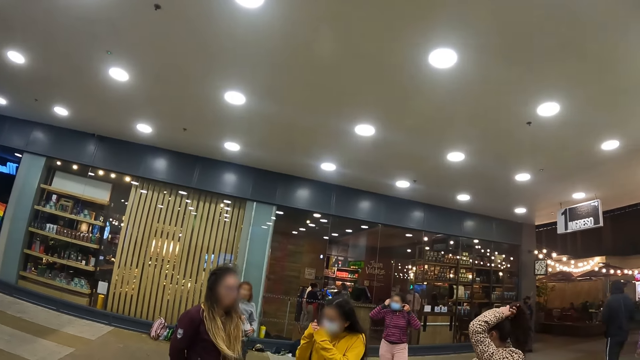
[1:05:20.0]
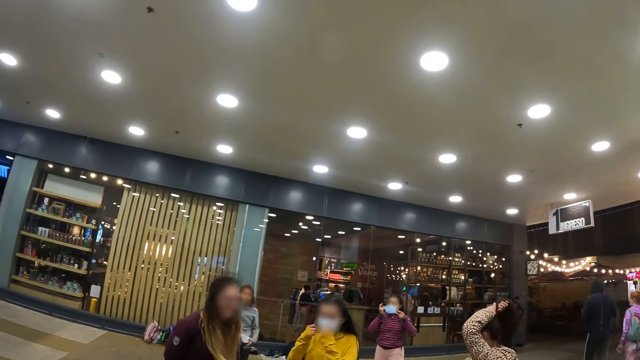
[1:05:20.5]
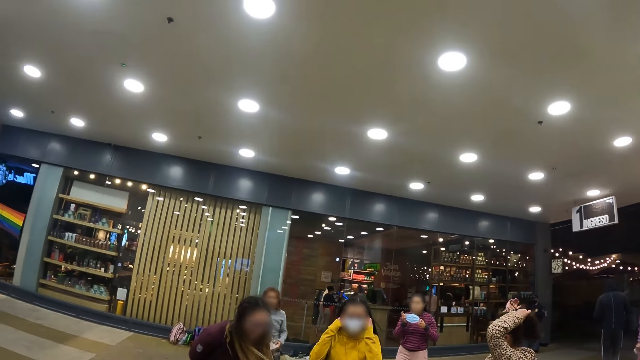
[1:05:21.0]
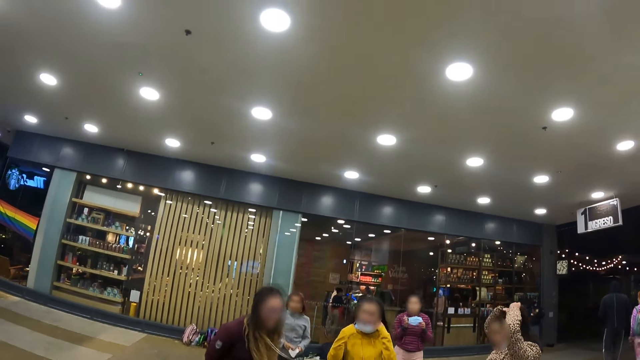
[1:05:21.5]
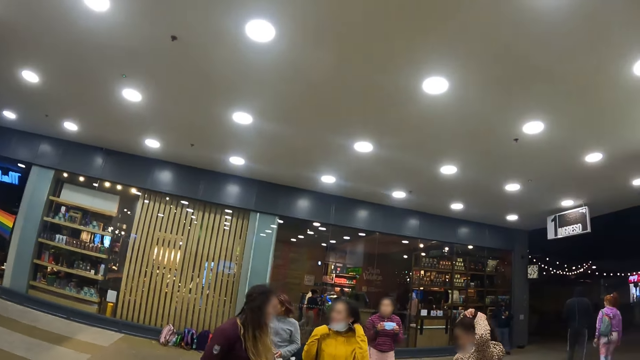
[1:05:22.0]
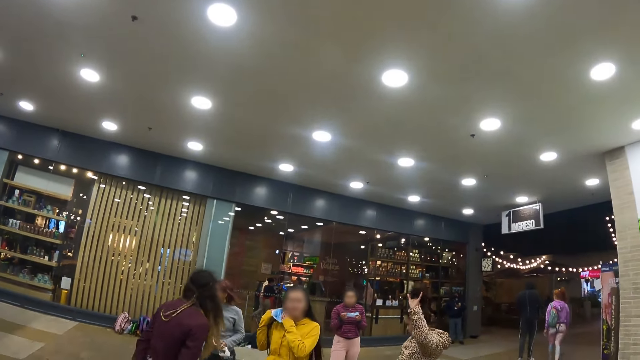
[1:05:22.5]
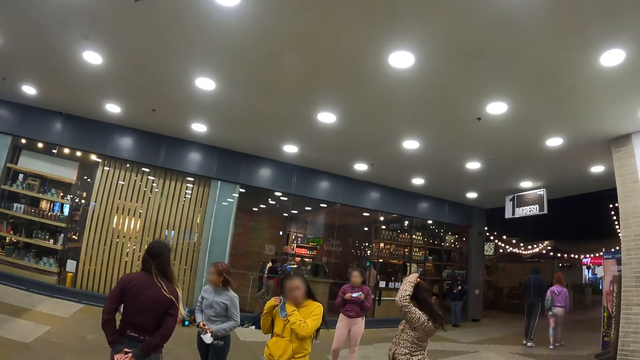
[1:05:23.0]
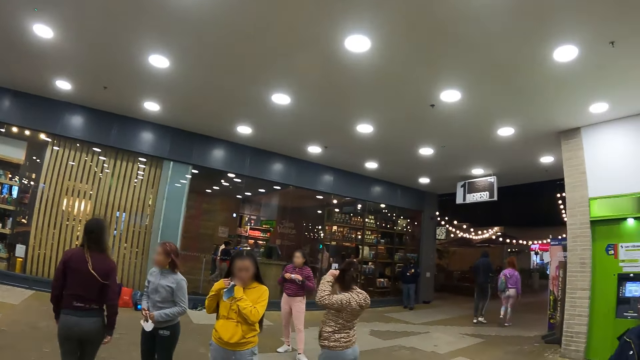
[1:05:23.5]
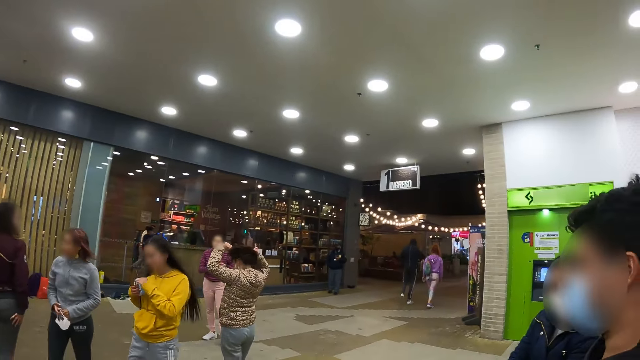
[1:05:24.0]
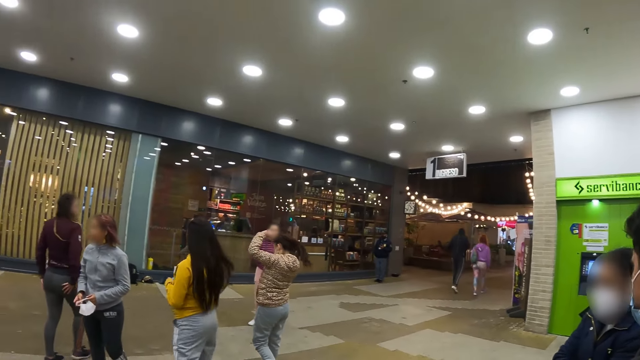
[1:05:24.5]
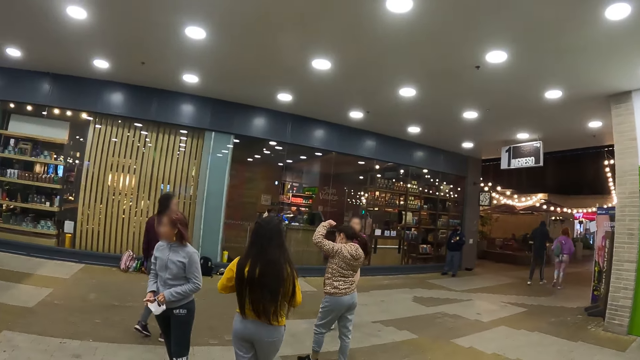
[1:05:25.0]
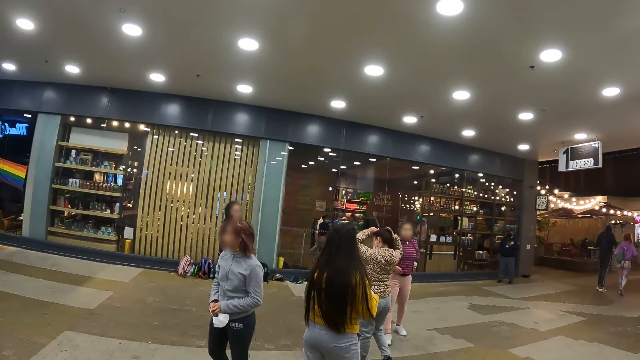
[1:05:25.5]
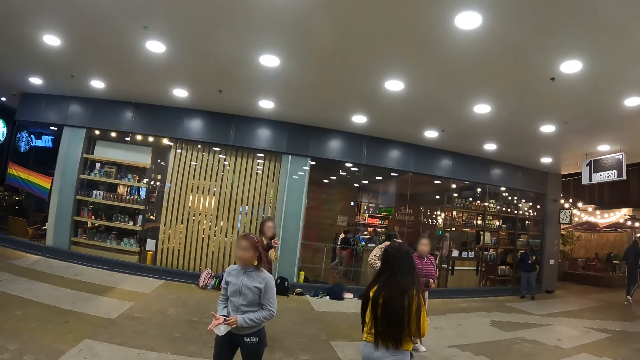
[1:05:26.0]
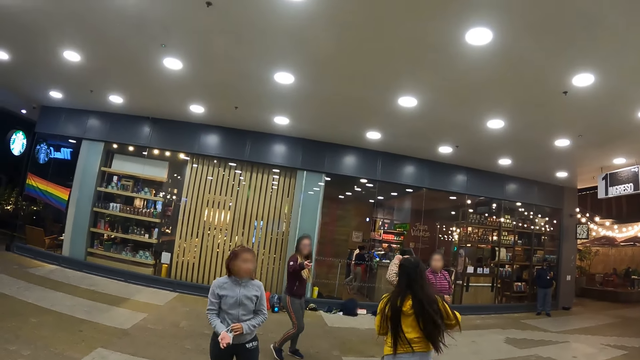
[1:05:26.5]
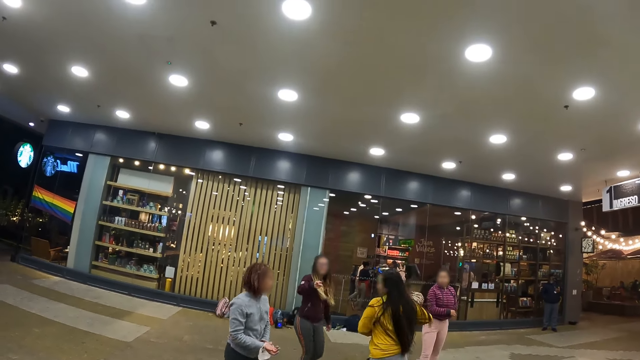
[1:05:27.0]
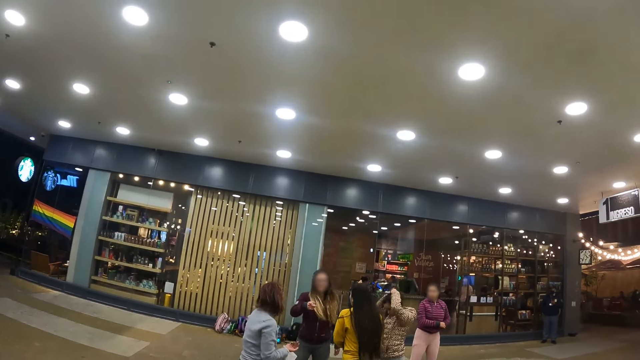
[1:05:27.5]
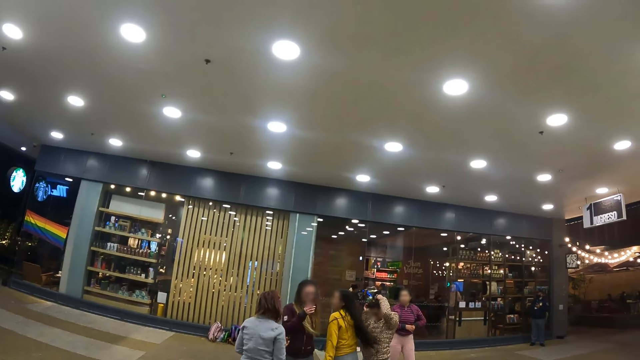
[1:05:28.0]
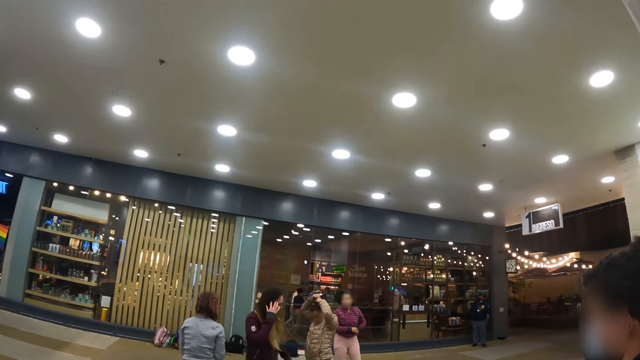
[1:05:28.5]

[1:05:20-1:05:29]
The camera wearer looks around the restaurant. They look at the women.

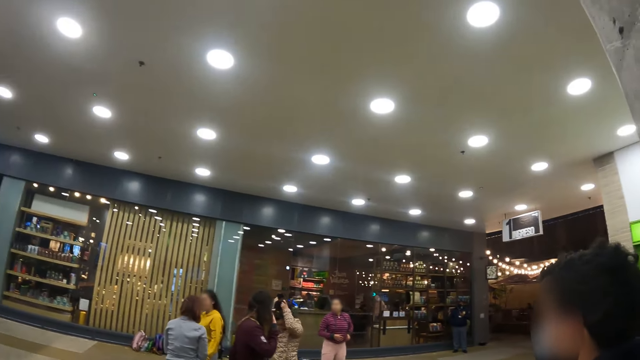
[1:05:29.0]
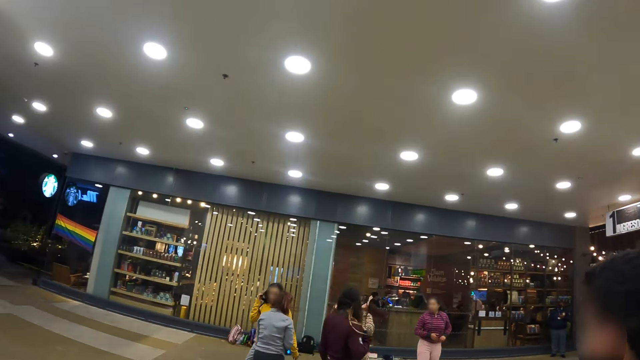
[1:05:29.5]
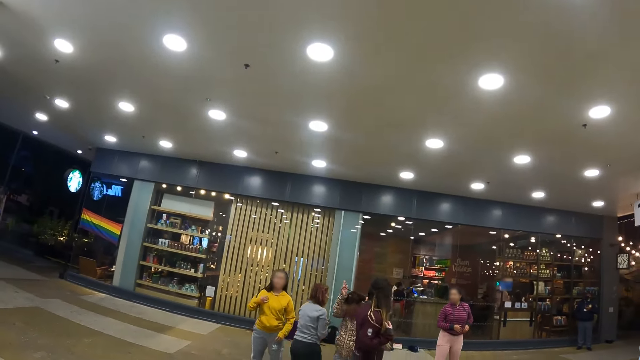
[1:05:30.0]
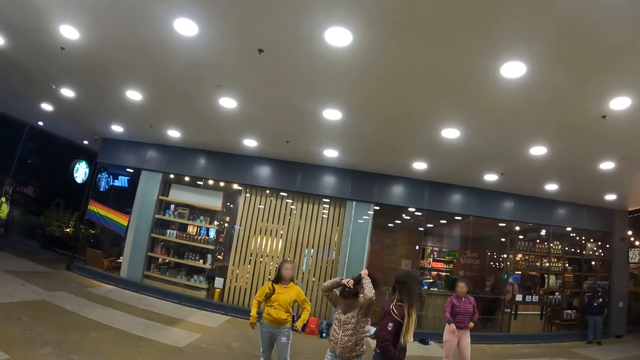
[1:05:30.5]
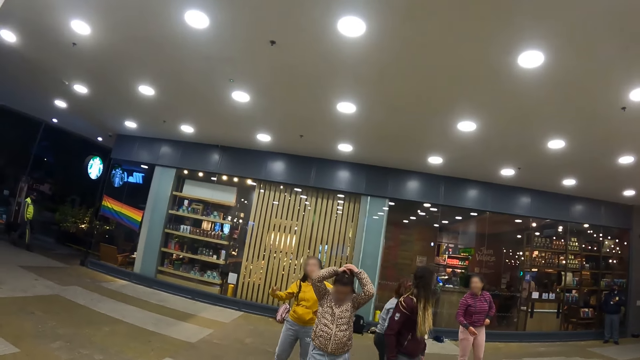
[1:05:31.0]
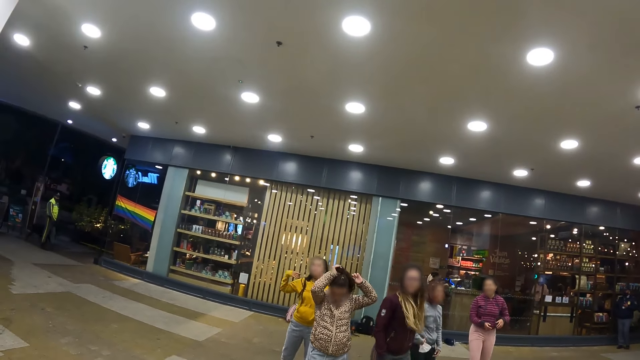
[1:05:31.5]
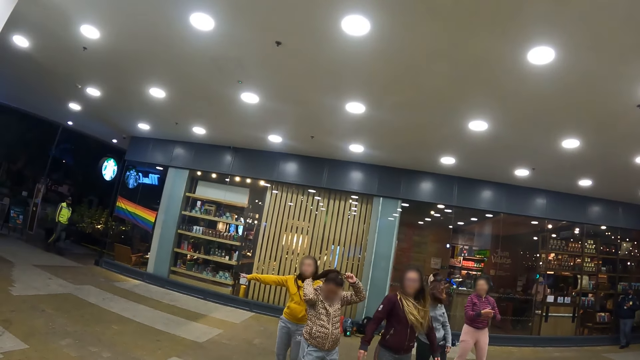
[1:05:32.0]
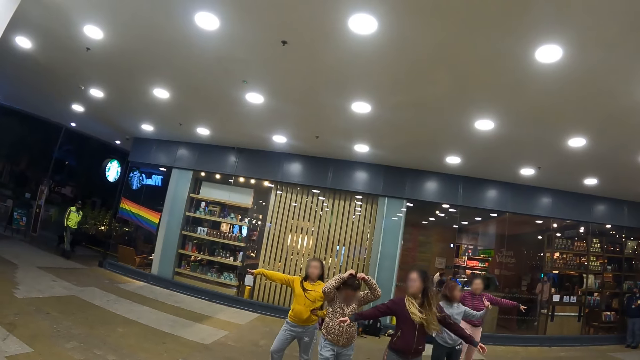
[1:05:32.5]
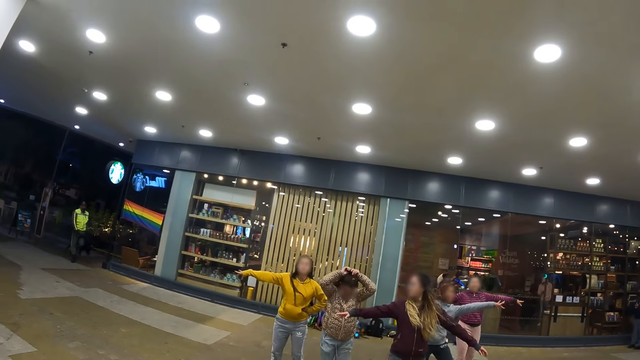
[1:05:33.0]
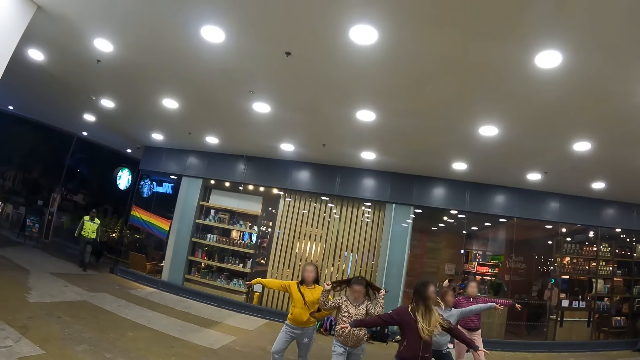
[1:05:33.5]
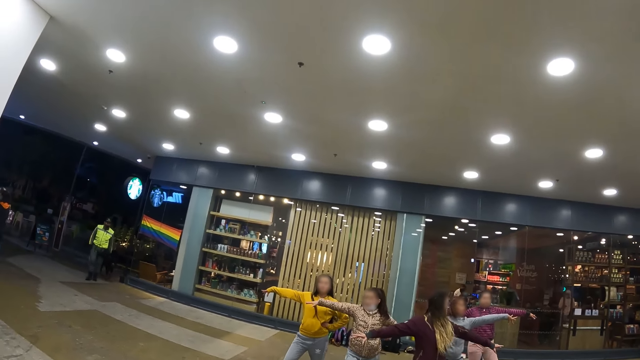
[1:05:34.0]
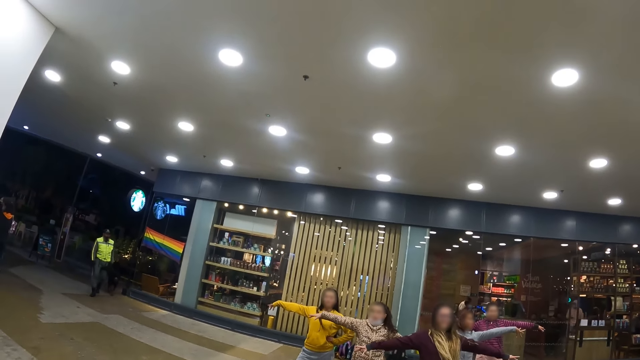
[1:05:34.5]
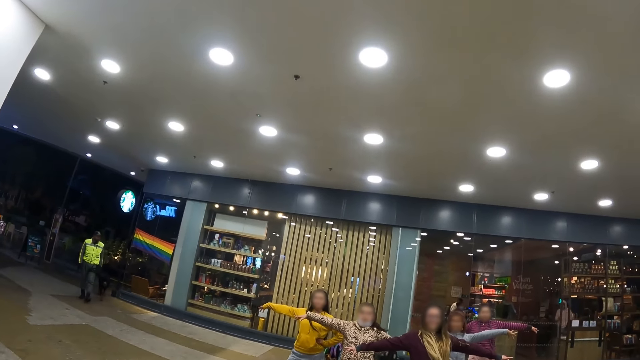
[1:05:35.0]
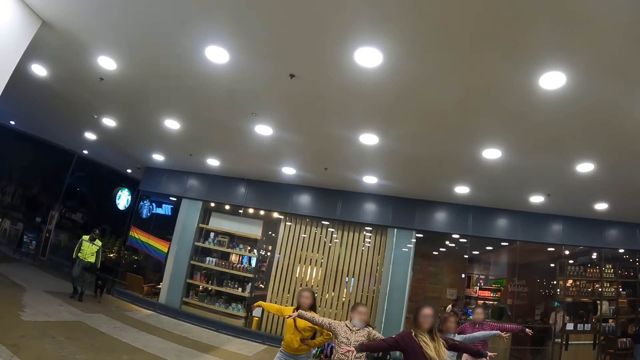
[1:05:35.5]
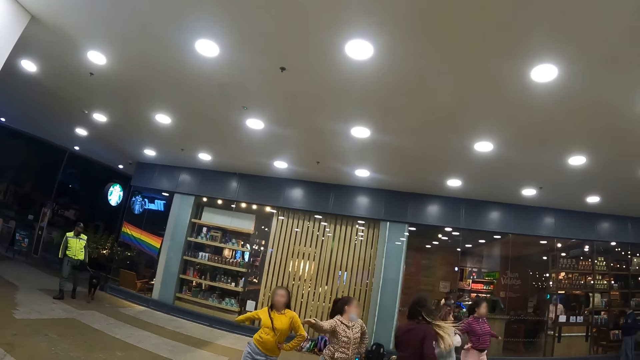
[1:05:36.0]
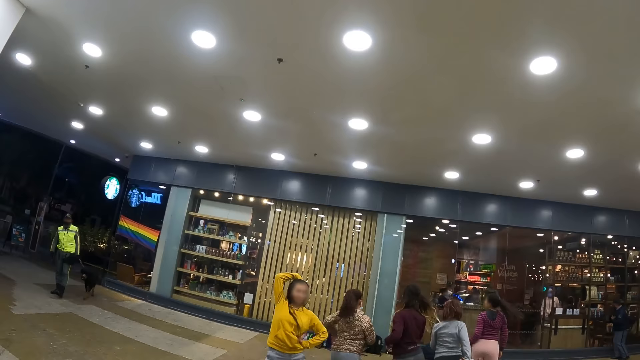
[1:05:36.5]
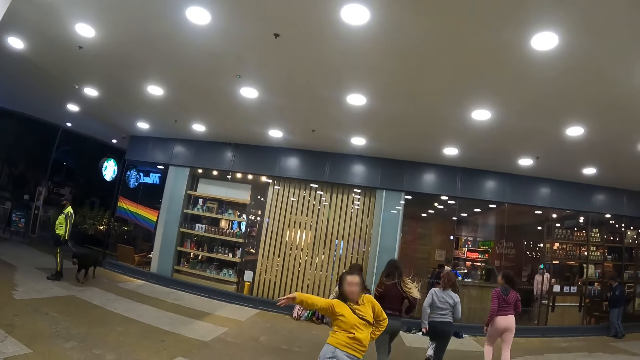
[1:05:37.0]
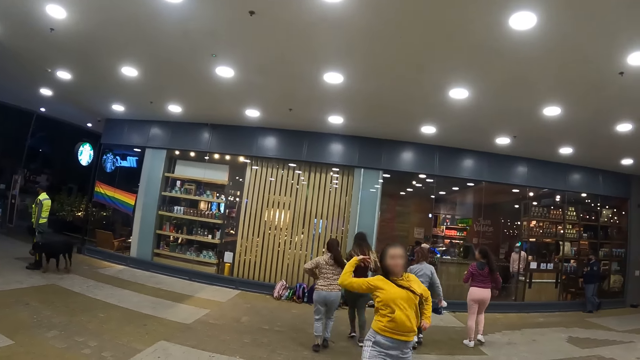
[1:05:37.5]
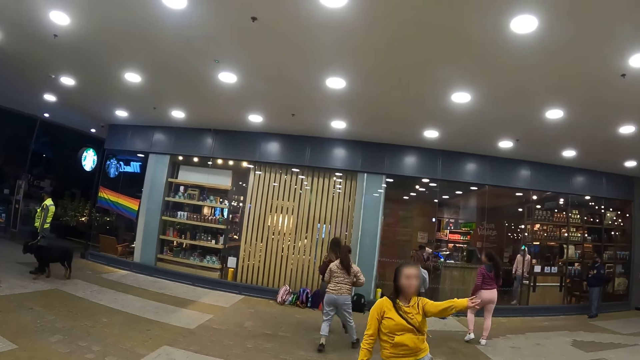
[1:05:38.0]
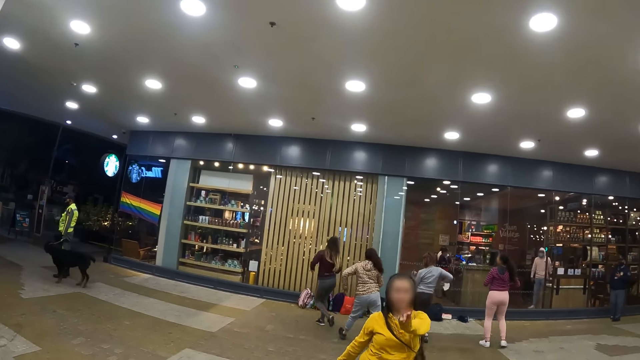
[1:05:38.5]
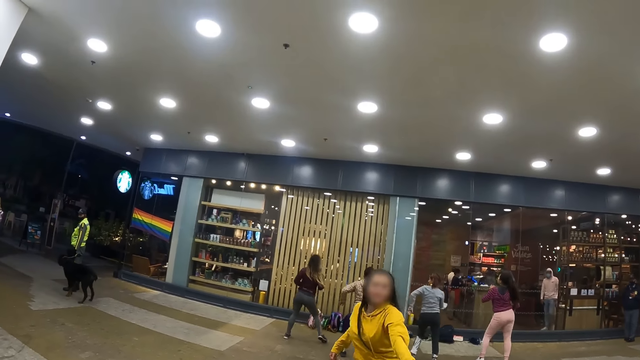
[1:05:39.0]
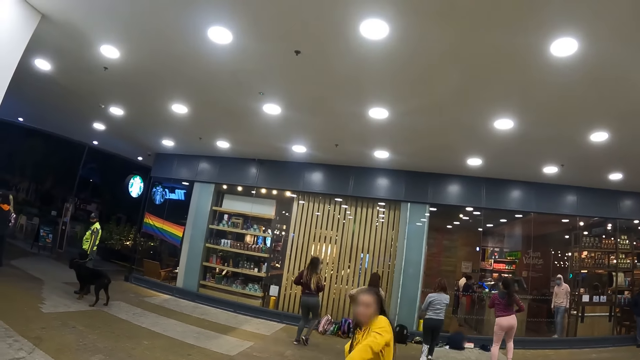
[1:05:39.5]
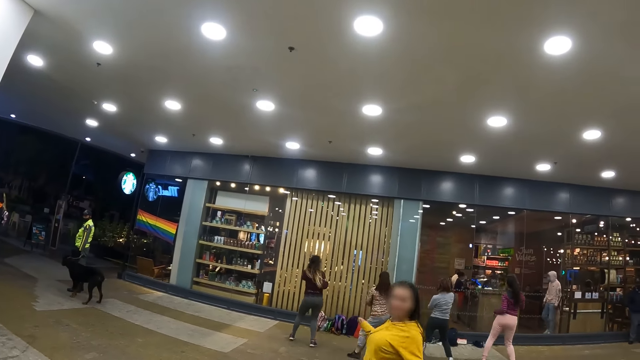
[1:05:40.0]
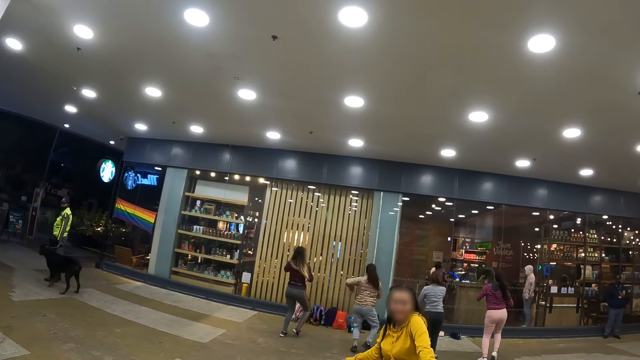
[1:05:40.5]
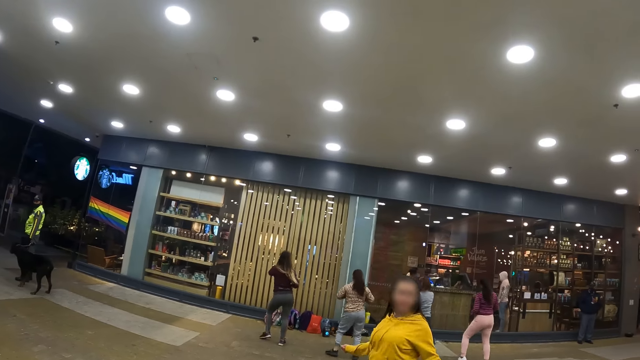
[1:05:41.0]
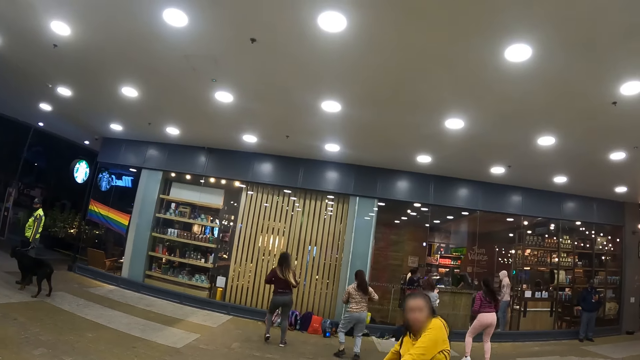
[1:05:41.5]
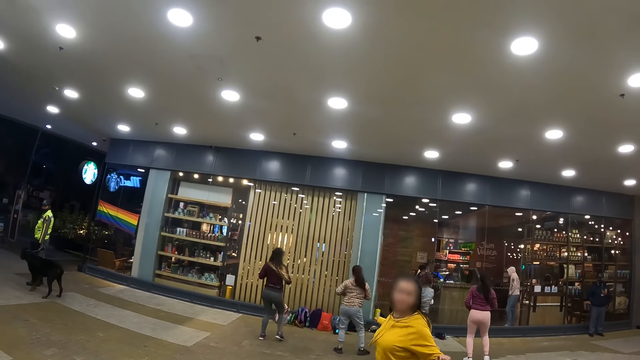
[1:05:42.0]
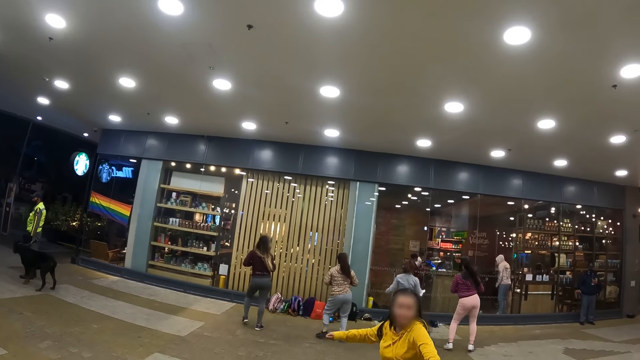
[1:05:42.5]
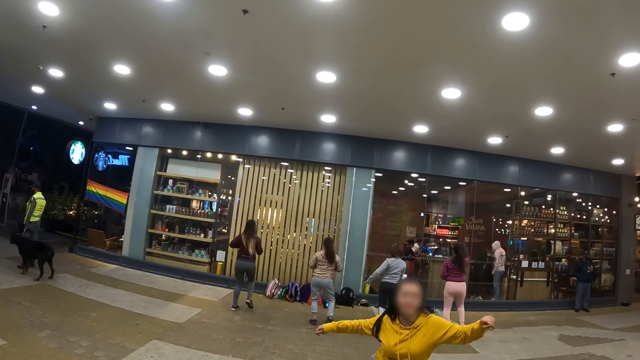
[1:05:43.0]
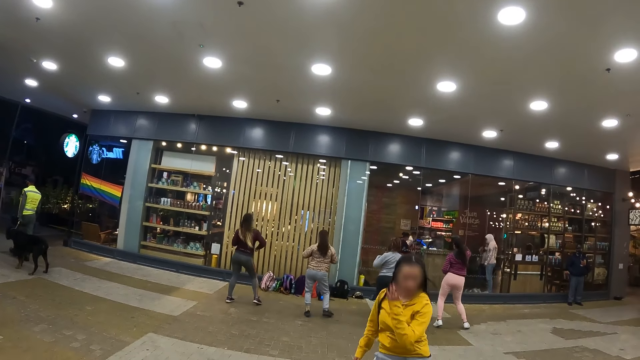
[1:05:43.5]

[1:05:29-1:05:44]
The camera wearer looks around the restaurant. They watch the girls' moves. They look around the restaurant again.
